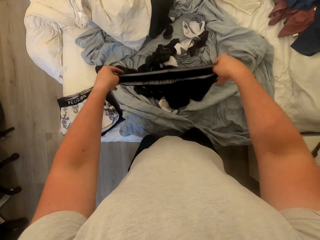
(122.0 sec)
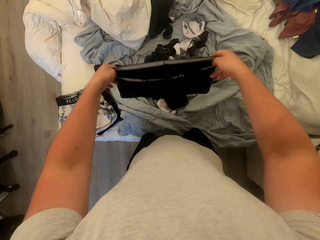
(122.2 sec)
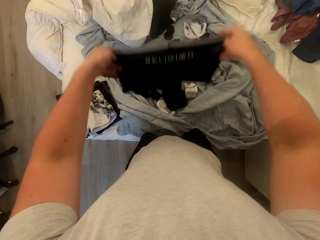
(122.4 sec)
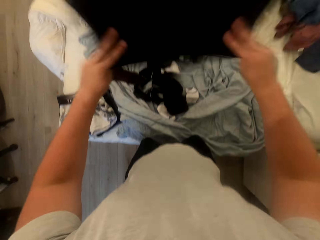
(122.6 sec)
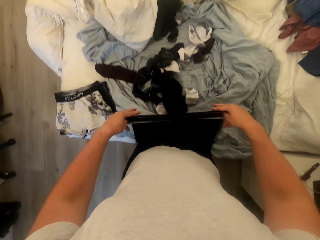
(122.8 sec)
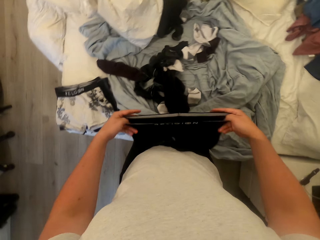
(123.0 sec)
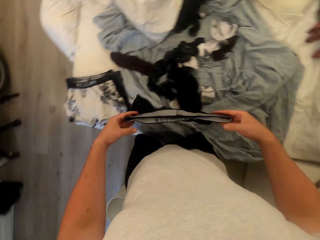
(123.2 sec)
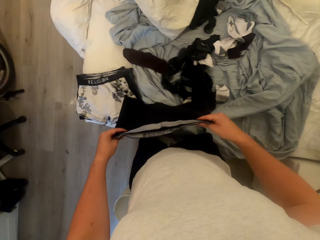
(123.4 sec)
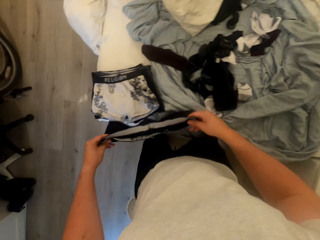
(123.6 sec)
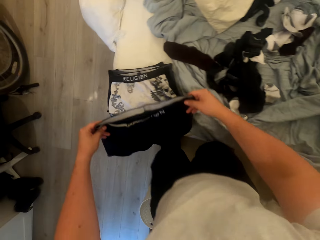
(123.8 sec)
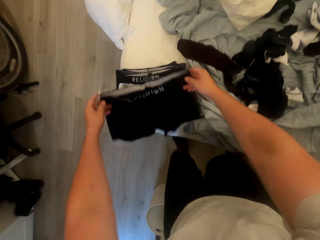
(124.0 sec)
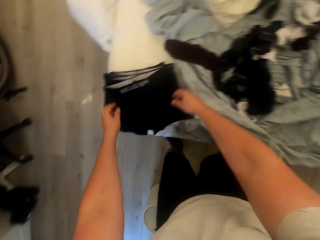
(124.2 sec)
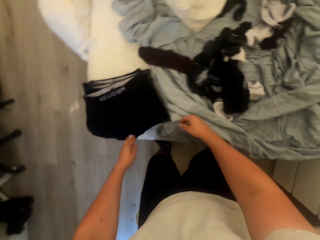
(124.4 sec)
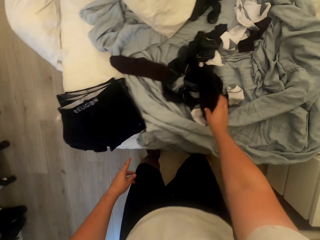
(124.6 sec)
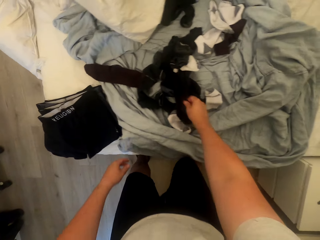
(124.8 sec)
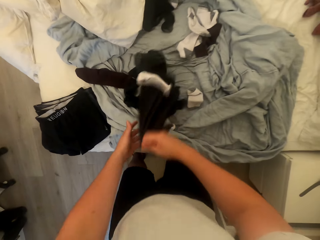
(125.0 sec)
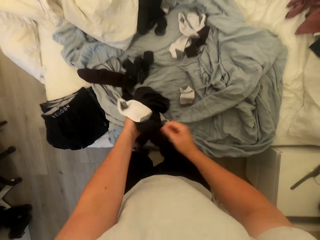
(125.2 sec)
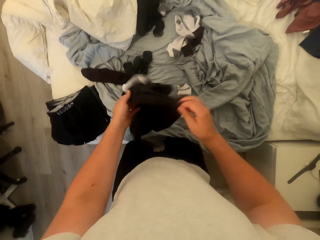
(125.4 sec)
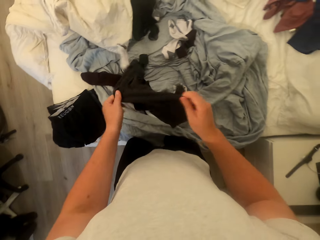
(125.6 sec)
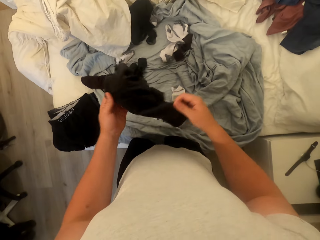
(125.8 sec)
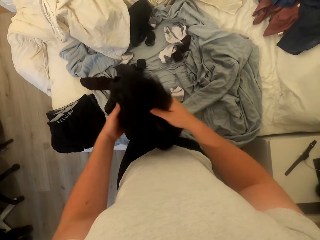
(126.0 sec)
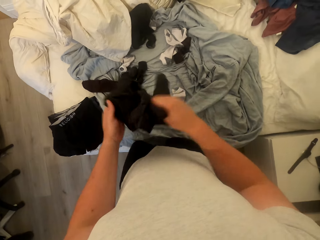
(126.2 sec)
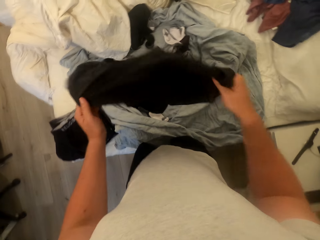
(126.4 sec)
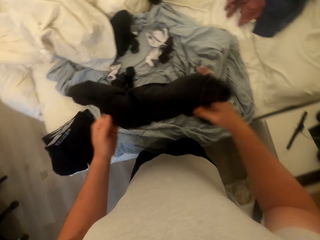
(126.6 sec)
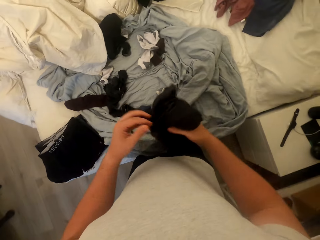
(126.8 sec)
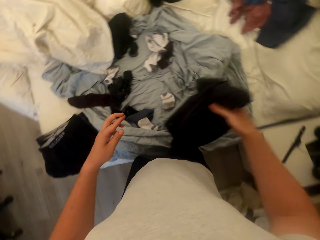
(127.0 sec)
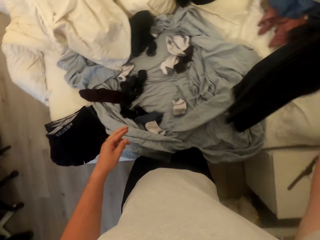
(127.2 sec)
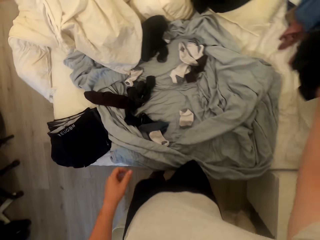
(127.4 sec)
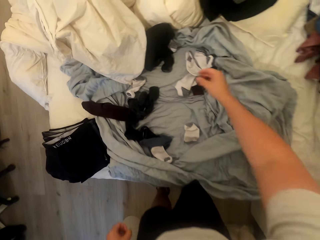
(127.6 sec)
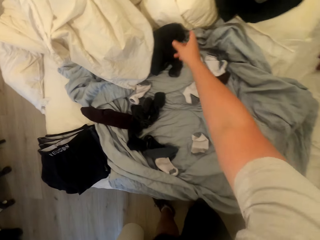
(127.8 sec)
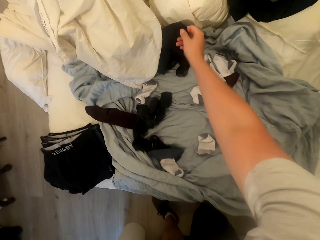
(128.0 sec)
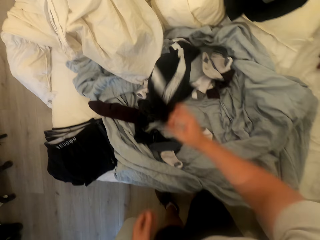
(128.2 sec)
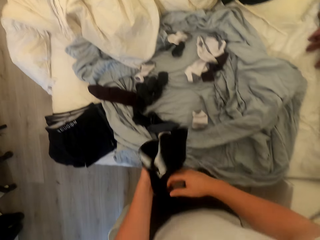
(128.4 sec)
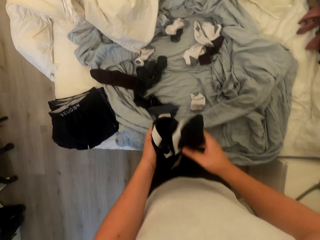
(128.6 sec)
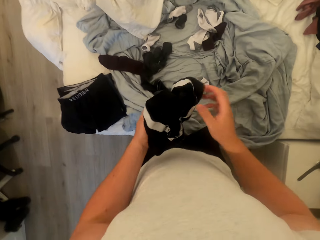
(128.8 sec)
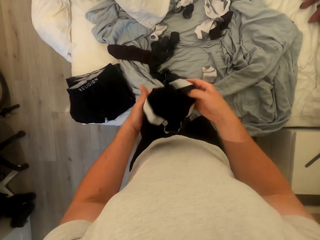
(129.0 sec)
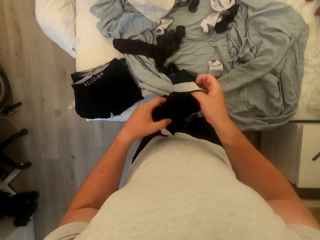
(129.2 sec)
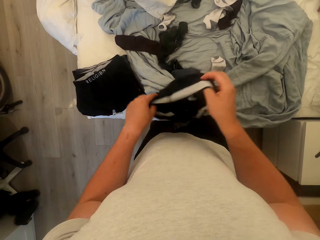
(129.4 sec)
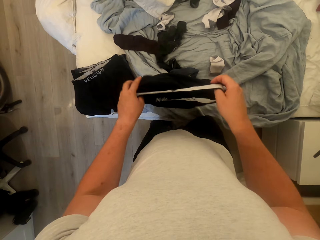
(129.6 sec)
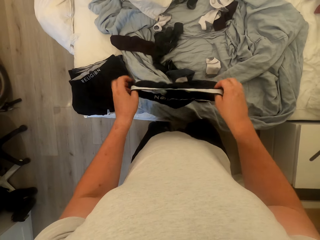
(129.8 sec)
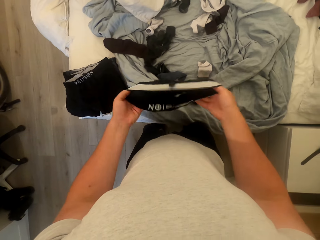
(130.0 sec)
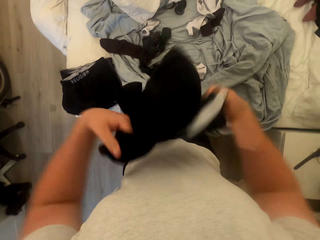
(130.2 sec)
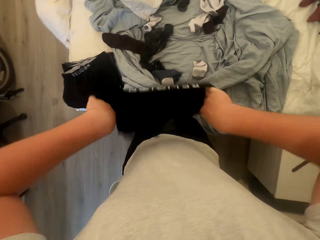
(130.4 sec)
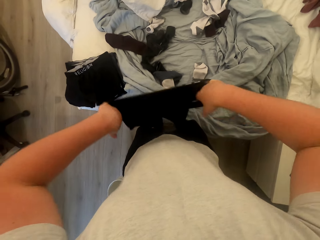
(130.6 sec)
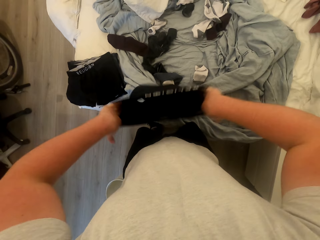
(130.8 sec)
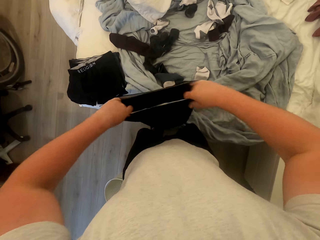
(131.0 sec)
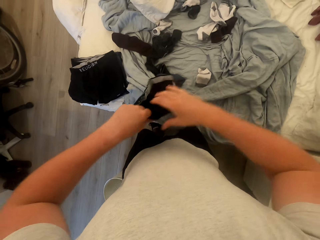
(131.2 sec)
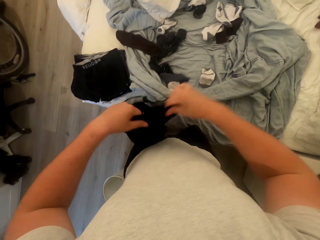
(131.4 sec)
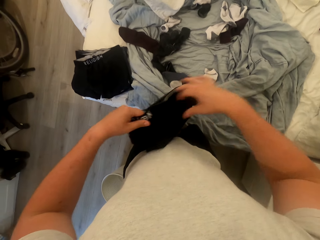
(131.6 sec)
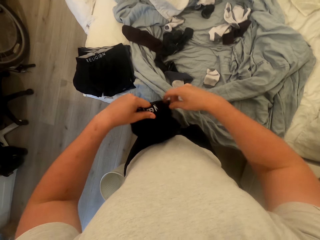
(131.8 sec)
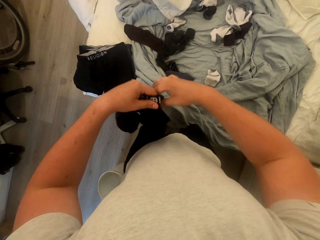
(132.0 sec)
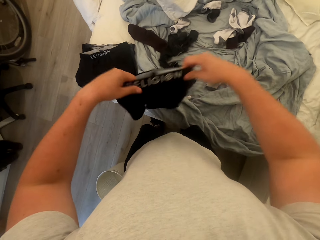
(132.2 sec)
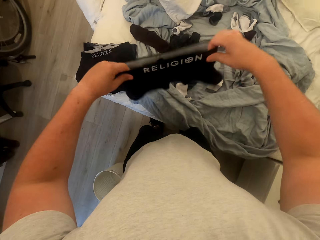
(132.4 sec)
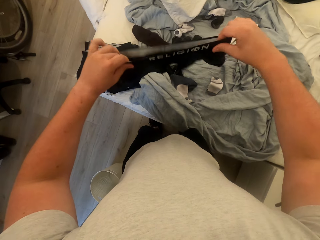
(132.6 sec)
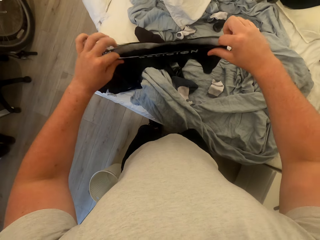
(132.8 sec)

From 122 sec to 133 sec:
The camera wearer spreads the boxer. They put the boxer short on the bed. They sort the clothes and pick a cloth. They throw the cloth on the bed. They pick the tenth boxer from the clothes. They spread the boxer. They turn the boxer short inside out.

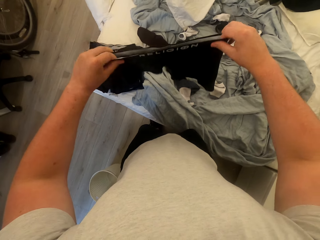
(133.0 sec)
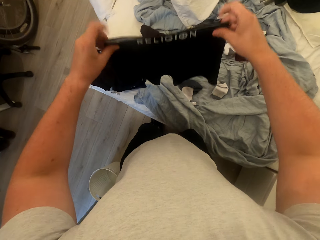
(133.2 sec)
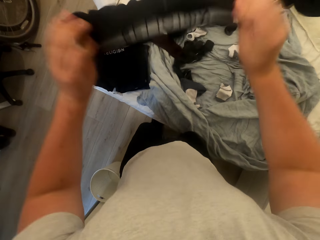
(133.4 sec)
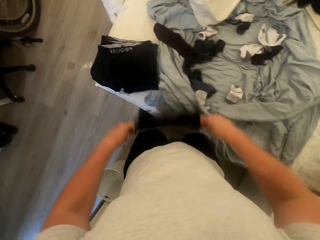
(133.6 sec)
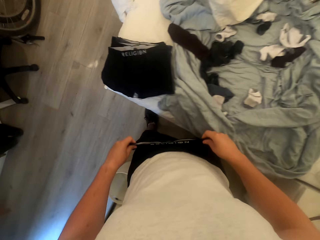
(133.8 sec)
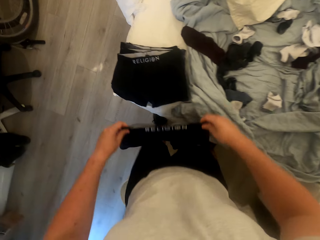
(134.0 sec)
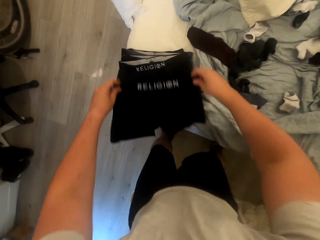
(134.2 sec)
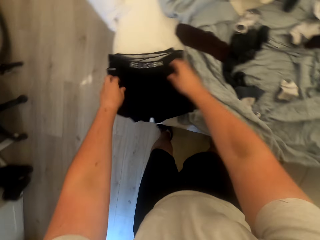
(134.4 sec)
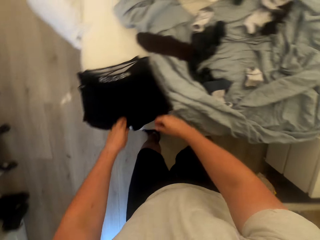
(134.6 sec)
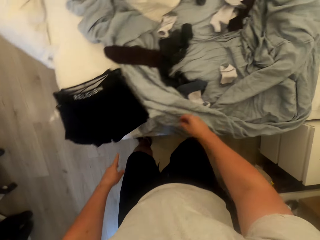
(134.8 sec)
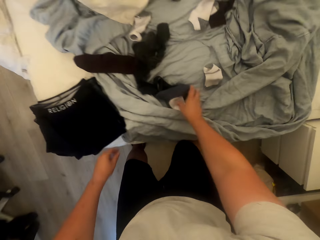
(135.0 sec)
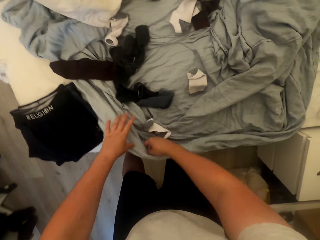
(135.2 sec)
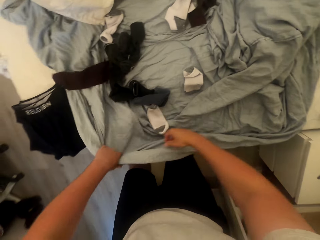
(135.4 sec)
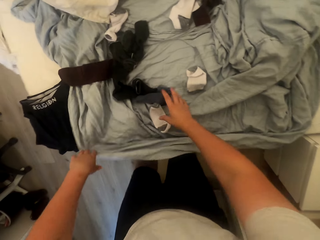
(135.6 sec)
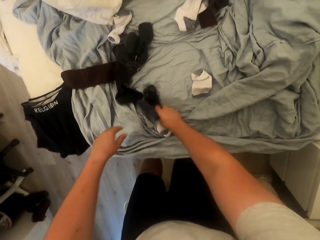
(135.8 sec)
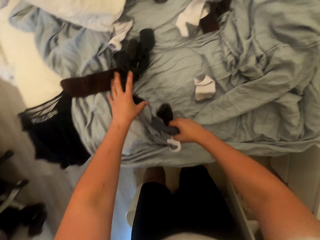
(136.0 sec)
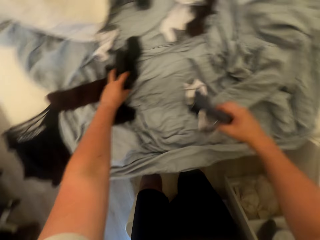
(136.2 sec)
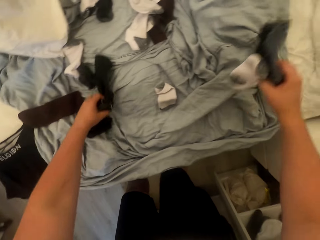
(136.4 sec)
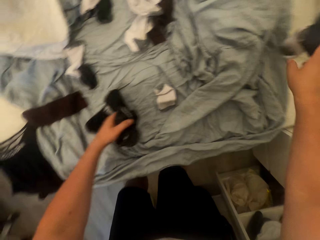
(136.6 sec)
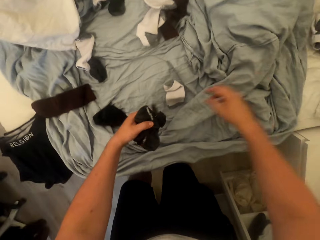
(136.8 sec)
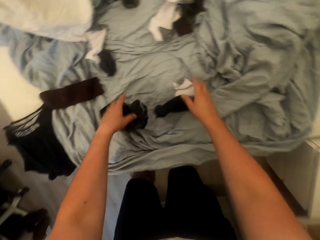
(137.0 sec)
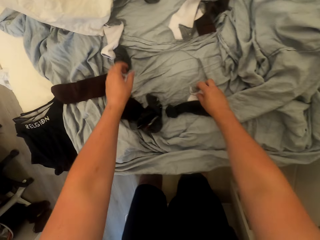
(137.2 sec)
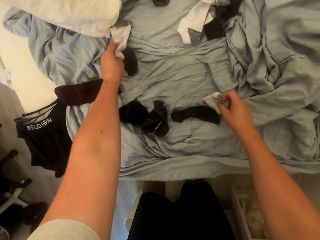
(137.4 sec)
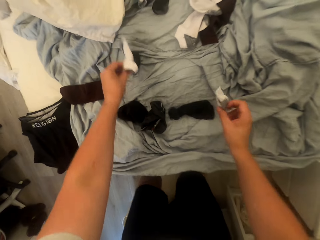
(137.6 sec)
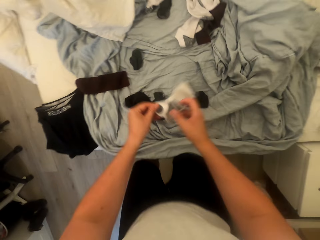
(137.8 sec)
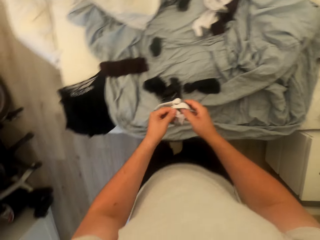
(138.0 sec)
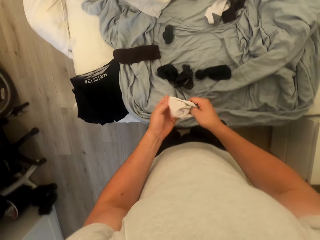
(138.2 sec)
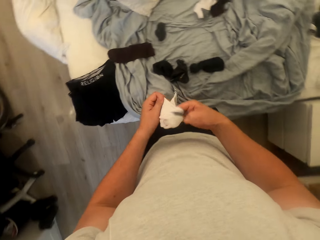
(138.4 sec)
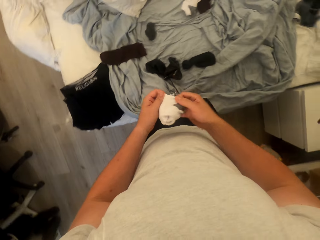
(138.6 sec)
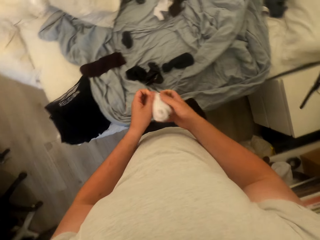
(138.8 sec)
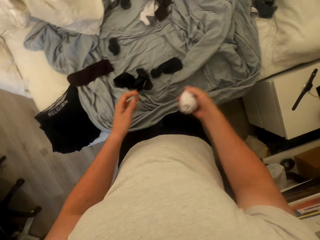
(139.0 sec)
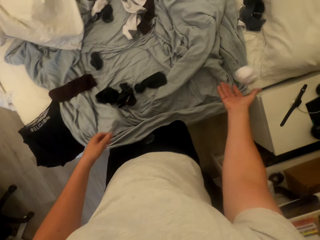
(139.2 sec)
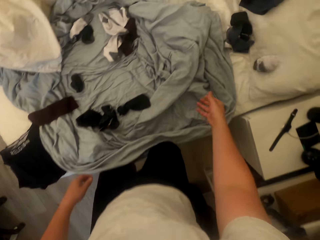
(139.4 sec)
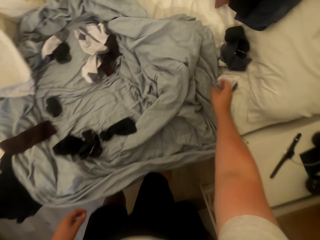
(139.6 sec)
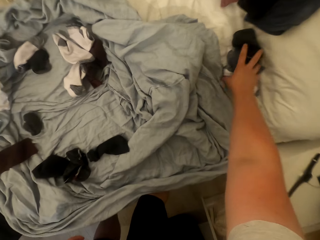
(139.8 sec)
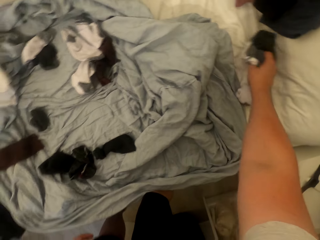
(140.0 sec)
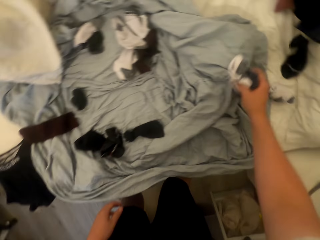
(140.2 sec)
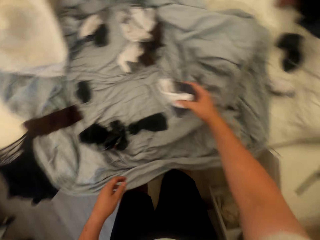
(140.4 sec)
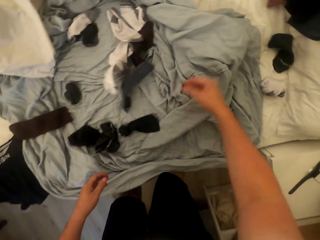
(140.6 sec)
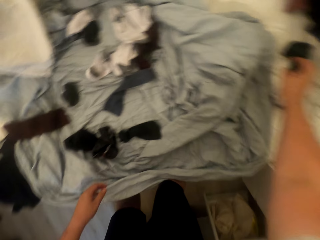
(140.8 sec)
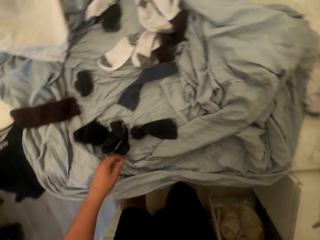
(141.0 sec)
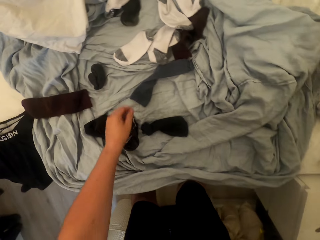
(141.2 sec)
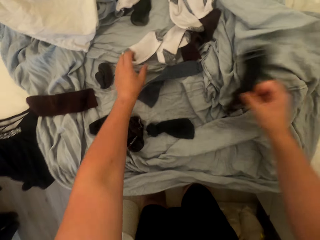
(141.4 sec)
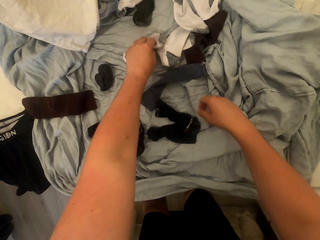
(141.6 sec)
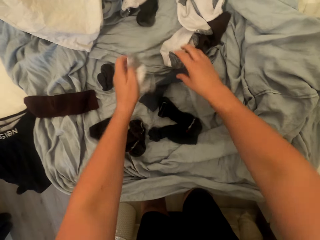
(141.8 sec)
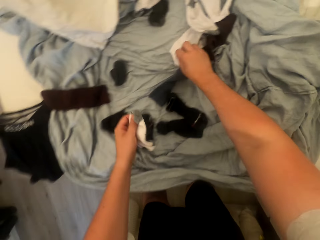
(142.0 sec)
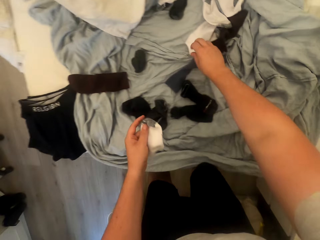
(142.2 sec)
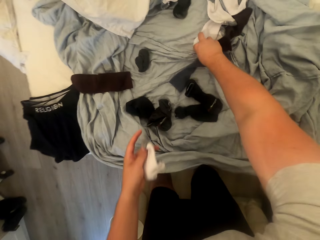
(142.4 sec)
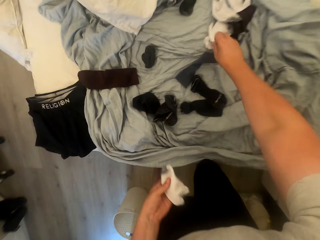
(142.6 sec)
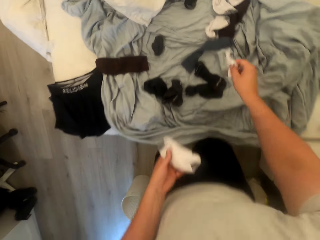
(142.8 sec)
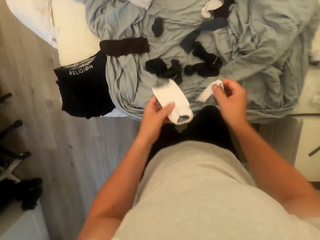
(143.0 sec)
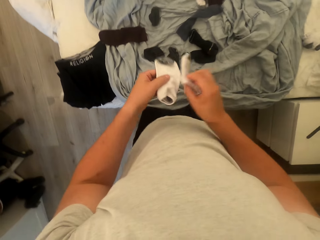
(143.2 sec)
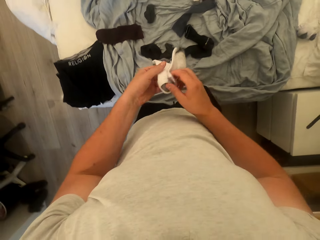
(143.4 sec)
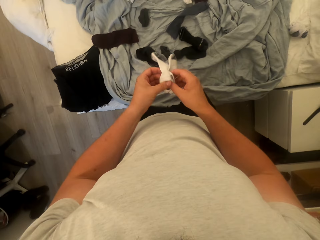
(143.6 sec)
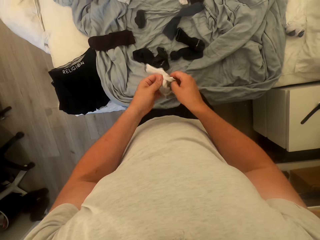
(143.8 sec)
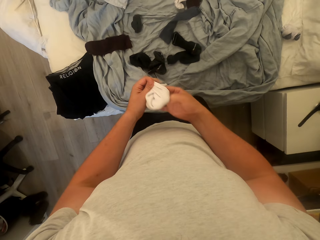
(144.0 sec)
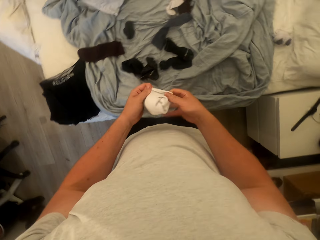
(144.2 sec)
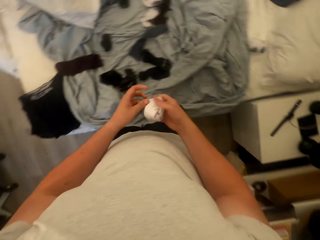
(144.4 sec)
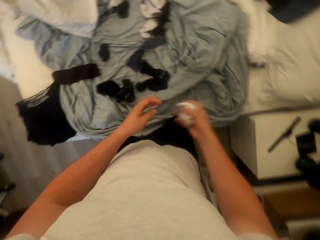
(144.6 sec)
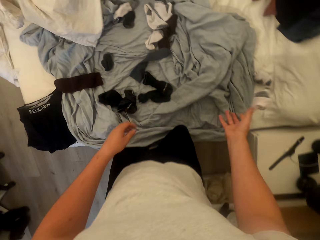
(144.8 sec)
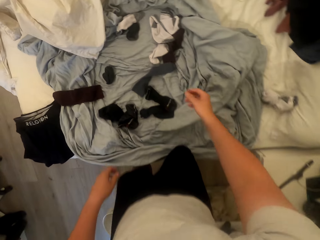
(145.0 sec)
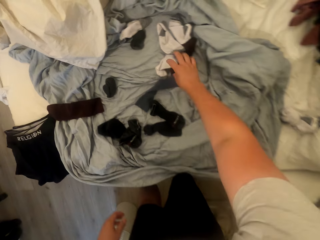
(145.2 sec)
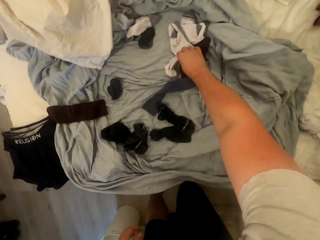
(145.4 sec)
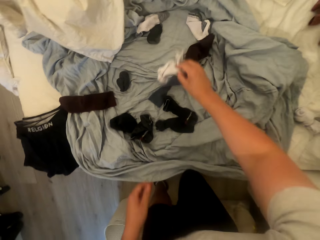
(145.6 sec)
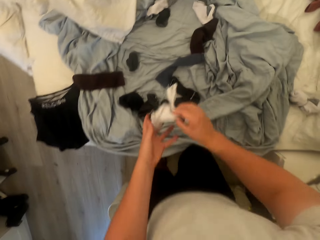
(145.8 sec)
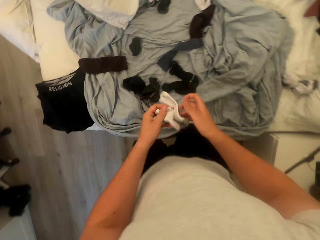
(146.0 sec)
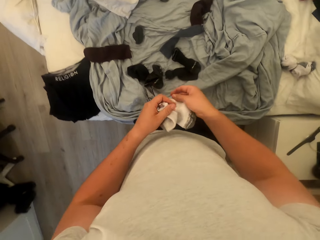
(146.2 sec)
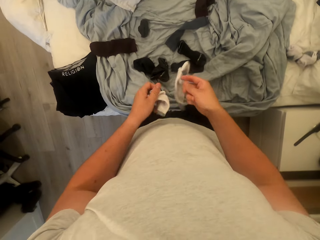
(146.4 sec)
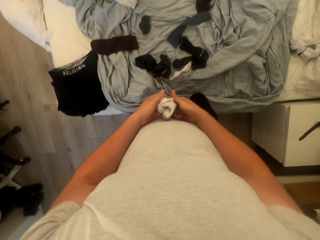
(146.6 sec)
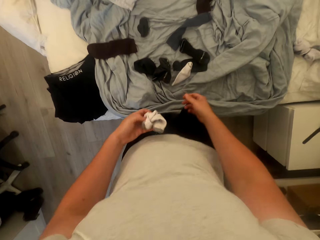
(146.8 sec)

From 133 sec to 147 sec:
The camera wearer puts the boxer short on the bed. They pick some socks. They sort the clothes. They throw the socks on the bed. They pick some socks, put the socks together, and throw the socks on the bed. They pick some socks and put the socks on the bed. They pick some socks from the bed and put the socks on the bed. They pick some socks from the bed and put the socks together. They throw the socks on the bed. They pick the second stockings from the bed.
